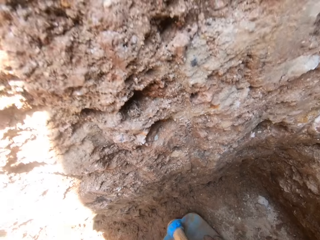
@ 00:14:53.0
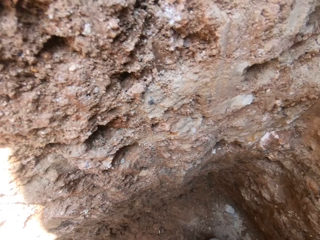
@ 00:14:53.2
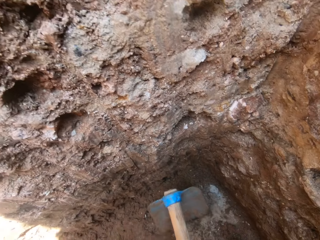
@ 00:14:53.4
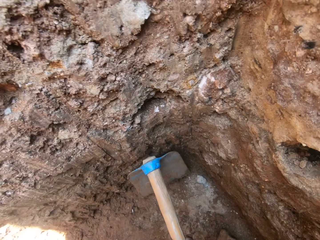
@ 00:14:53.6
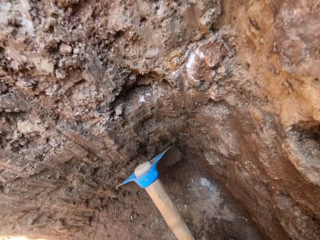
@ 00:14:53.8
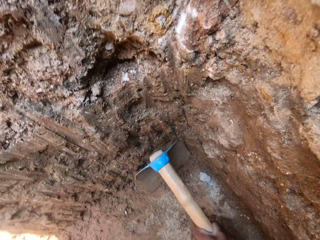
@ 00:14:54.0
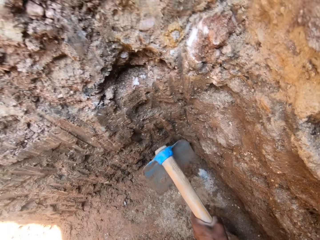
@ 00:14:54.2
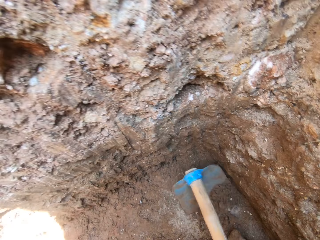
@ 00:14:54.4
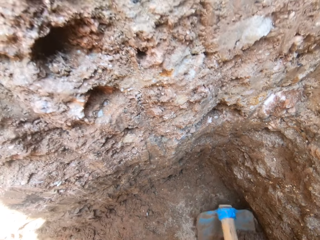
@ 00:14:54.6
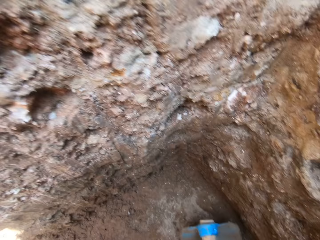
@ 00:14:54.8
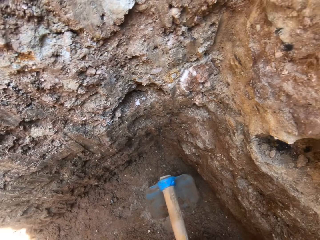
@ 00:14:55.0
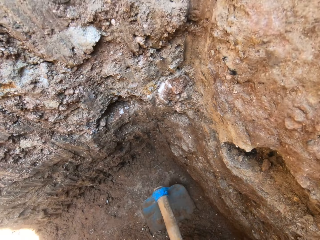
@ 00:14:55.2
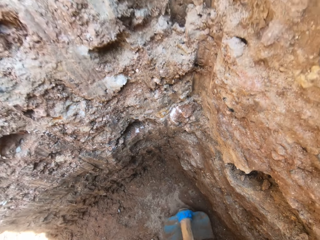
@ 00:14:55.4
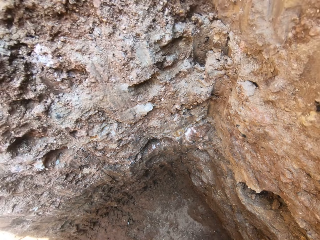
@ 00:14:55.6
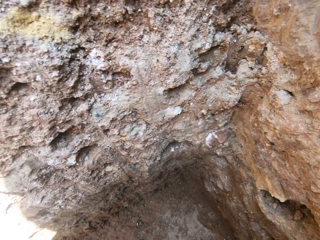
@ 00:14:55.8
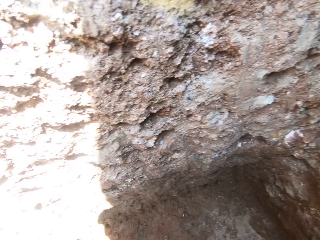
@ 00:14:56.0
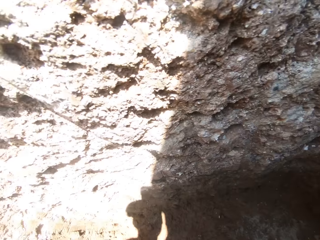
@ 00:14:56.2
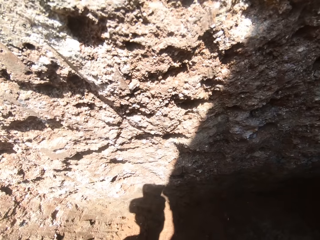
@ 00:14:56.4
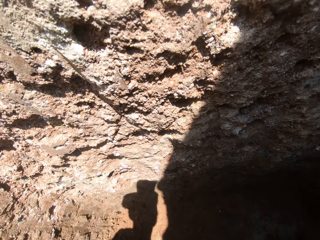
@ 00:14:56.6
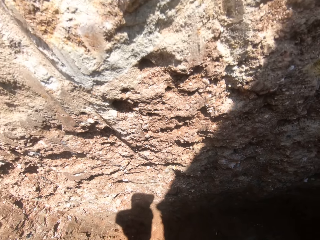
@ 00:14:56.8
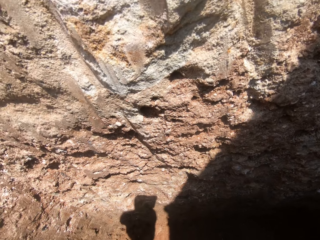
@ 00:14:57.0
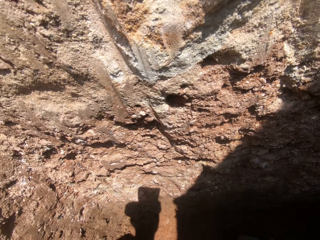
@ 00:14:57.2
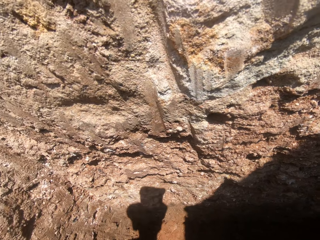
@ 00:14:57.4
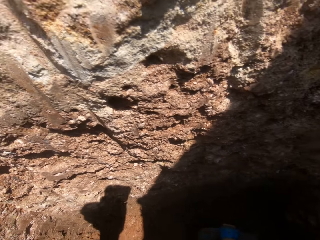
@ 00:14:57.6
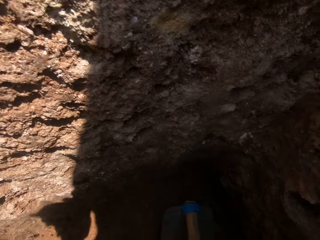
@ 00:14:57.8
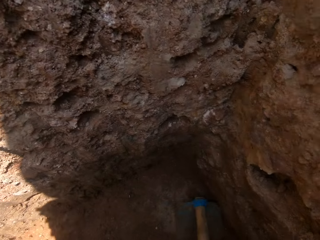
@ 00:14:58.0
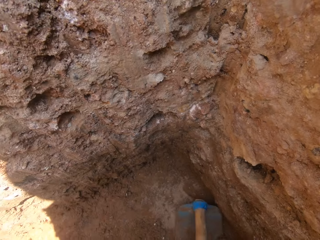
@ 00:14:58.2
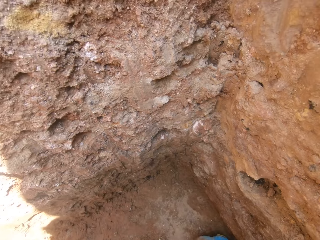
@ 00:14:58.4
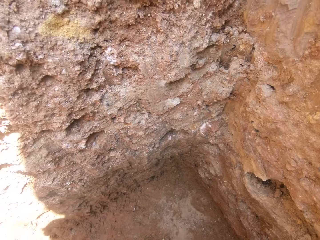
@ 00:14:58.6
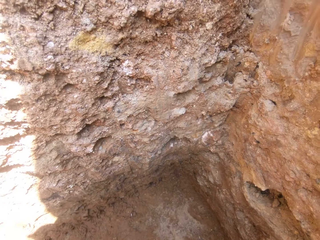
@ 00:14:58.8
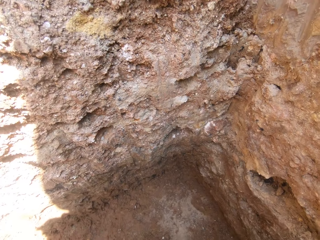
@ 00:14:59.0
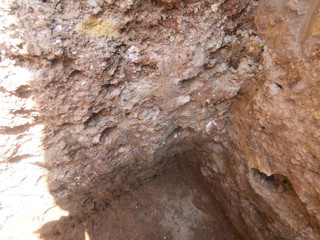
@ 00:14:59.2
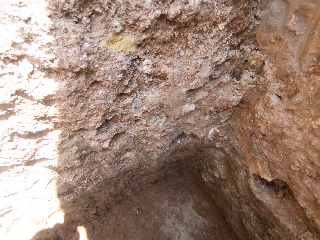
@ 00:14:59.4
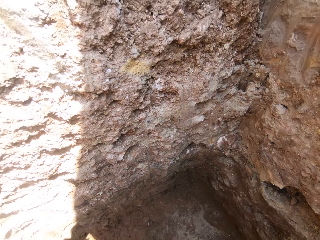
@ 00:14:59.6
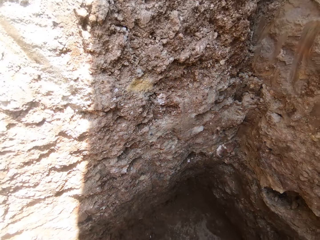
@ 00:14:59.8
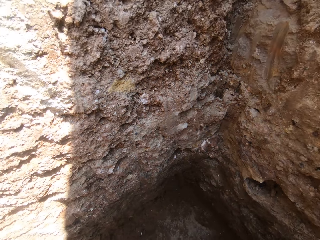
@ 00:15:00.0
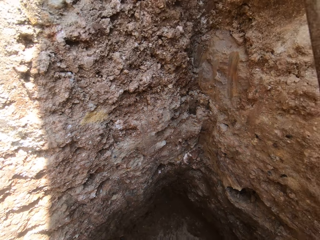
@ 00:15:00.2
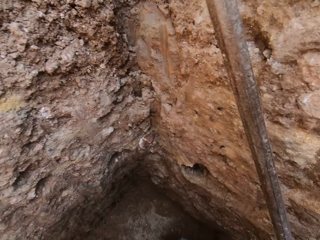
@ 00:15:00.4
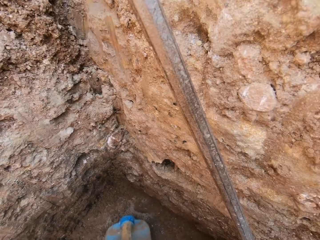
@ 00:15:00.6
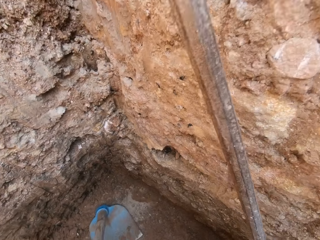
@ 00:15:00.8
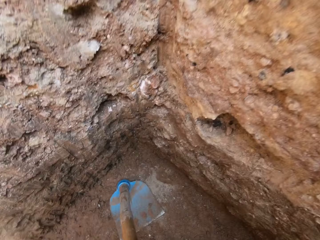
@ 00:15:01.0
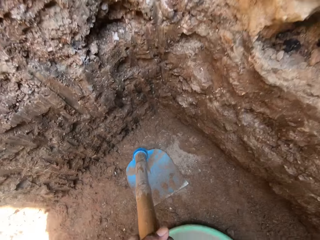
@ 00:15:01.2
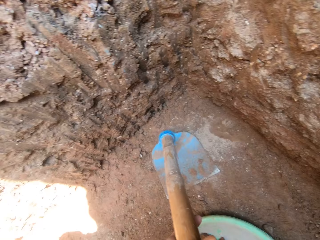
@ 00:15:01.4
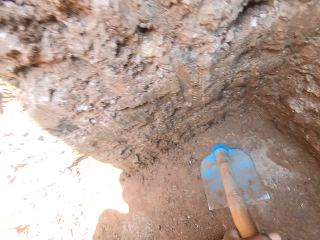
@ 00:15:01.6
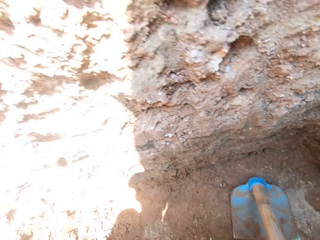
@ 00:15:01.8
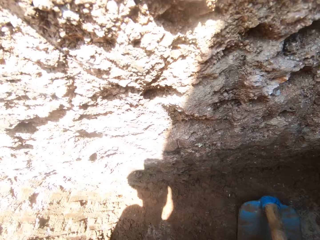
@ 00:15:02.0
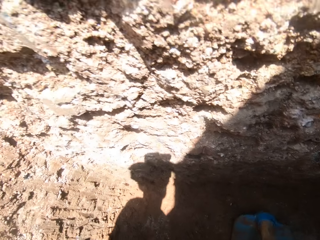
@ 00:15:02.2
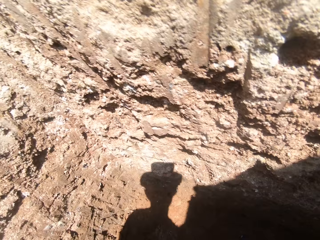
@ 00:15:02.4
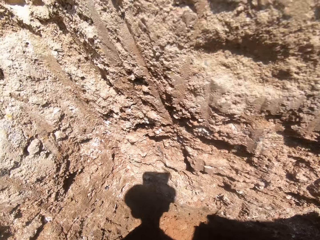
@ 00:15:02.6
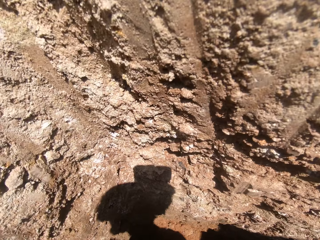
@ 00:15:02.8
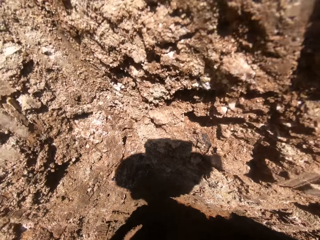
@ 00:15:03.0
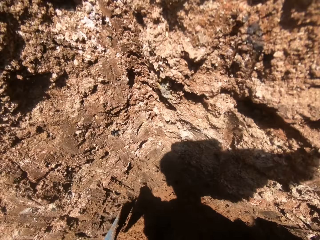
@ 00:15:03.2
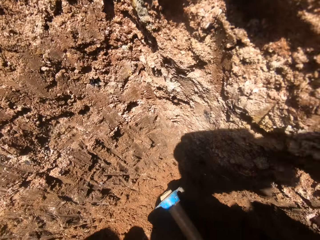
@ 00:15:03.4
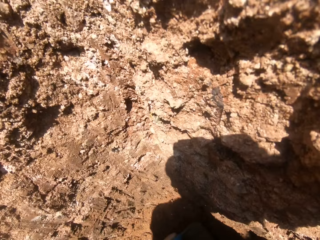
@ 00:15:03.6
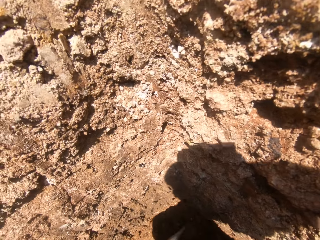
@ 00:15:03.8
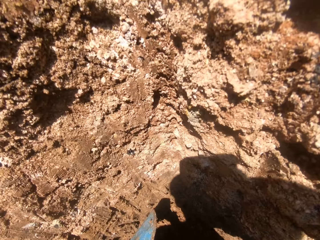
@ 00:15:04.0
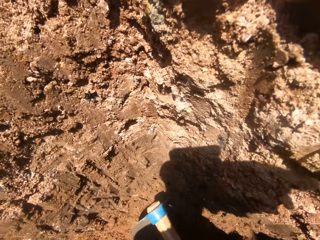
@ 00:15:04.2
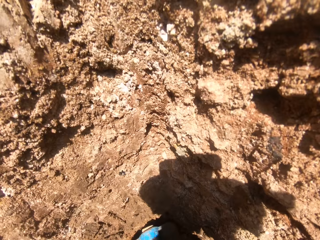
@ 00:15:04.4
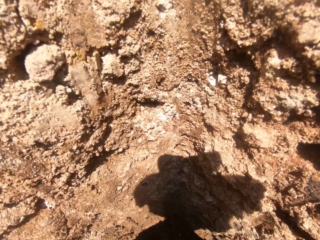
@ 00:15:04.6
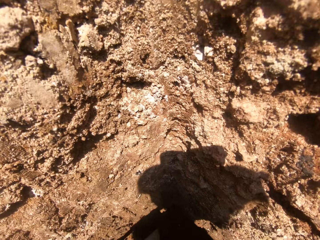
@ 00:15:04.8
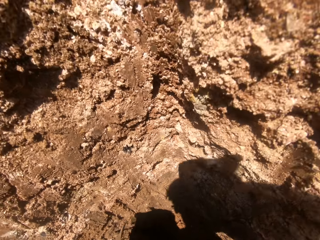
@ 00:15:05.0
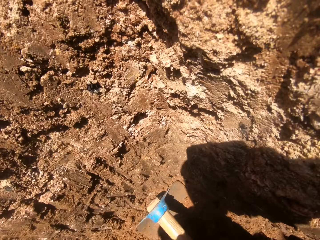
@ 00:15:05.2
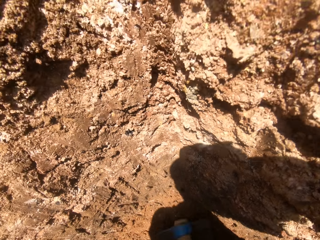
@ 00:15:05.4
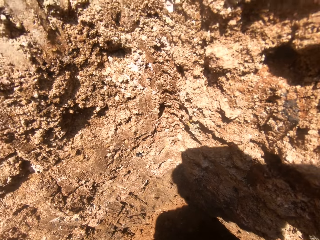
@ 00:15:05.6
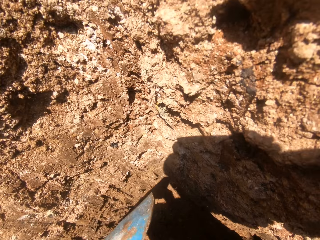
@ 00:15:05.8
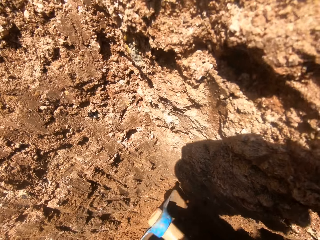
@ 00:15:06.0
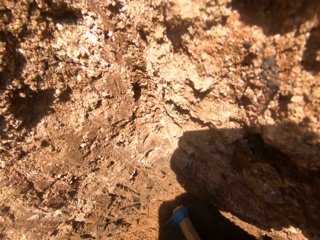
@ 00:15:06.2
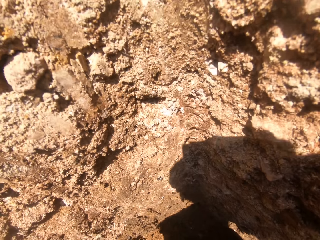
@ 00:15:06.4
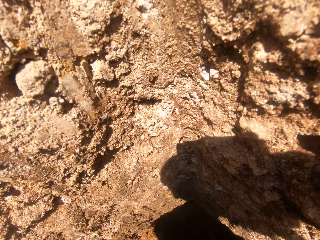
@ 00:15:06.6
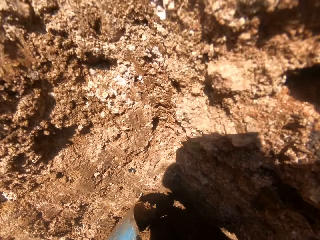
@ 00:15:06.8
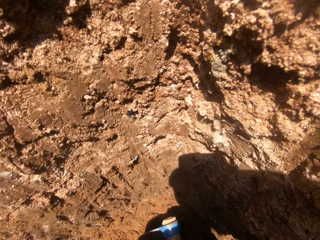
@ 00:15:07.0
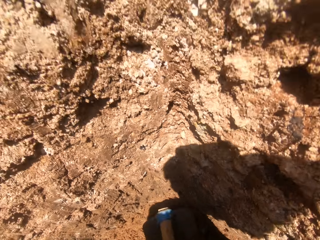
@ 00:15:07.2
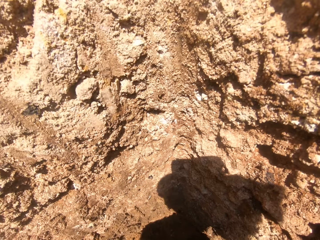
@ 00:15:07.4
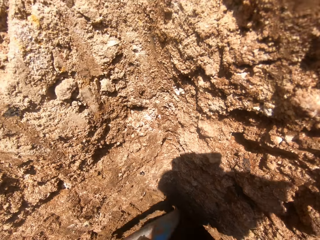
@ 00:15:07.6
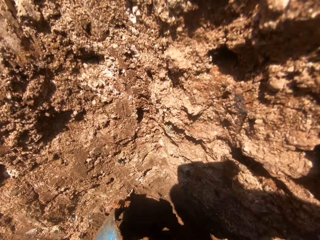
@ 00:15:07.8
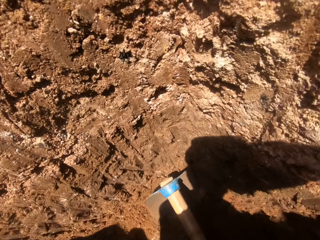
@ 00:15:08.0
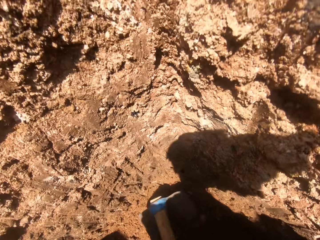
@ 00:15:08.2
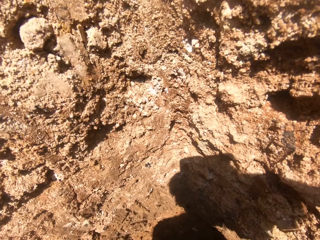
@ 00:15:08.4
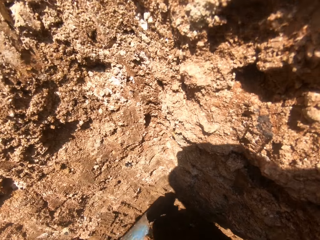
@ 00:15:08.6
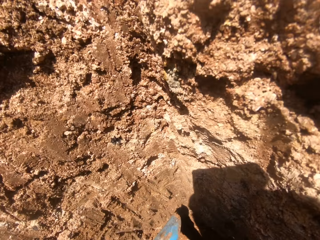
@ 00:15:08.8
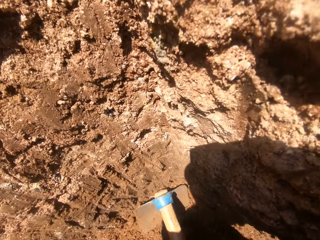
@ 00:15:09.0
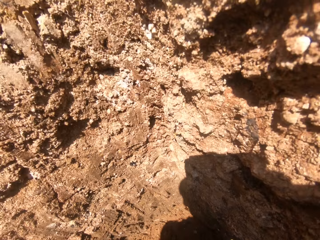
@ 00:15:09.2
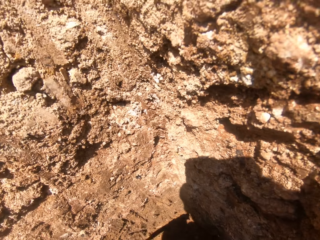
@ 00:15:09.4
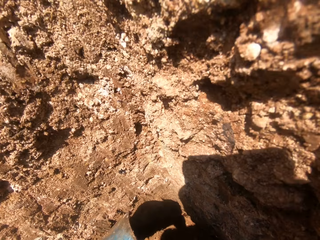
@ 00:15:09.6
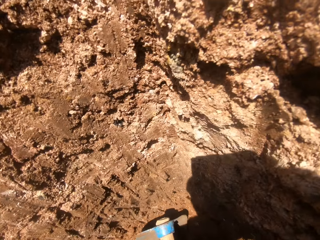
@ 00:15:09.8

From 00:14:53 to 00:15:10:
The camera wearer collects sand in the hole with a hoe. They dig in the hole with the hoe.

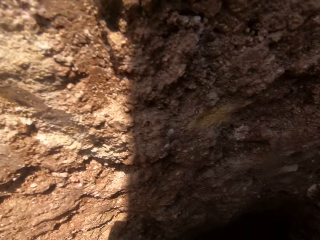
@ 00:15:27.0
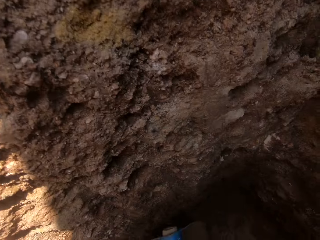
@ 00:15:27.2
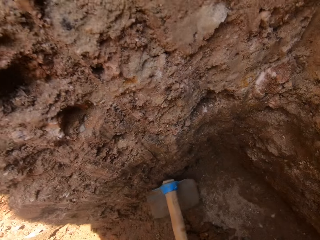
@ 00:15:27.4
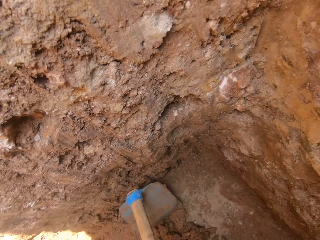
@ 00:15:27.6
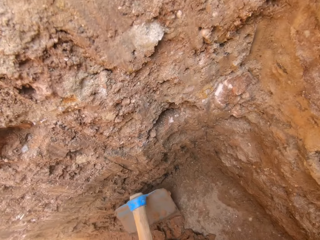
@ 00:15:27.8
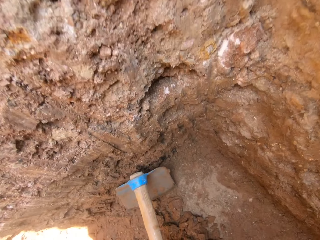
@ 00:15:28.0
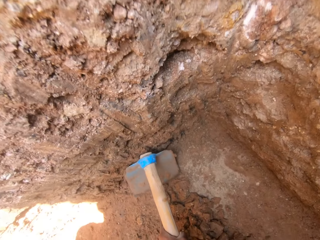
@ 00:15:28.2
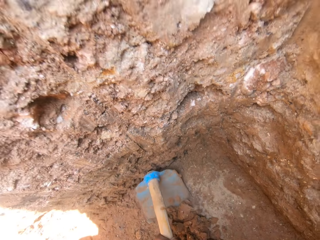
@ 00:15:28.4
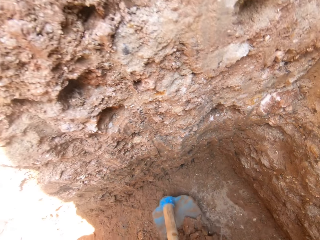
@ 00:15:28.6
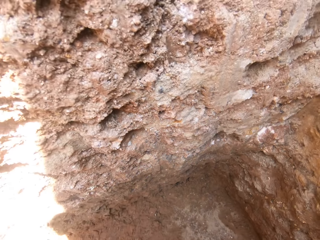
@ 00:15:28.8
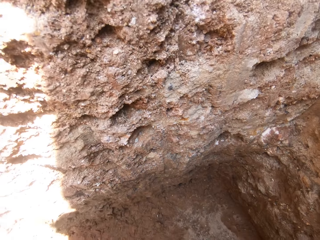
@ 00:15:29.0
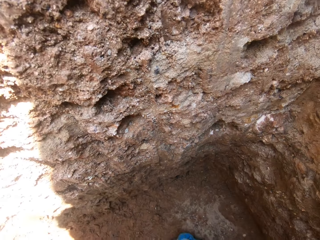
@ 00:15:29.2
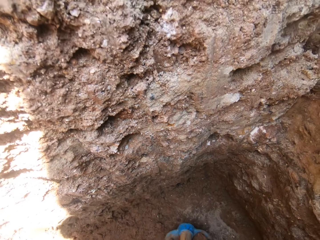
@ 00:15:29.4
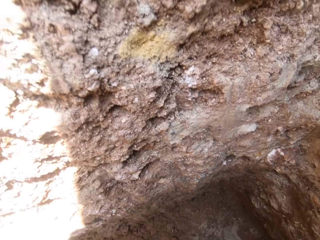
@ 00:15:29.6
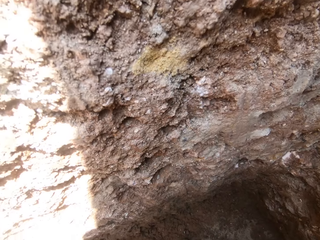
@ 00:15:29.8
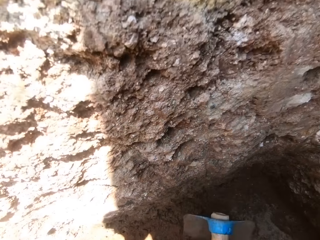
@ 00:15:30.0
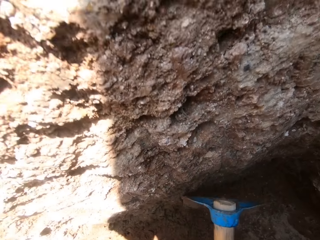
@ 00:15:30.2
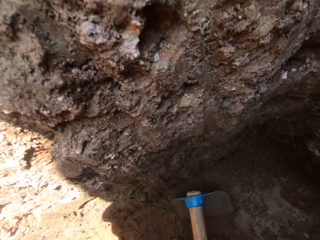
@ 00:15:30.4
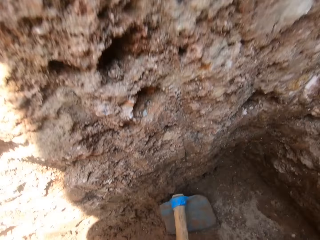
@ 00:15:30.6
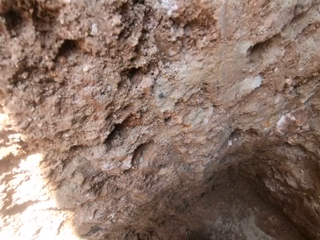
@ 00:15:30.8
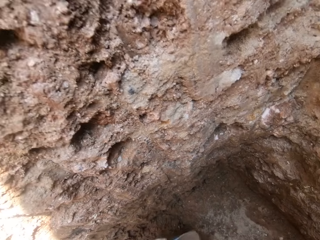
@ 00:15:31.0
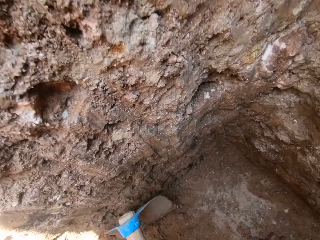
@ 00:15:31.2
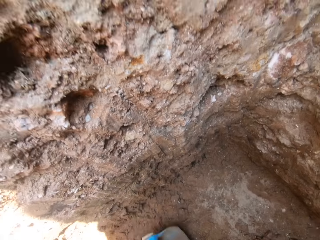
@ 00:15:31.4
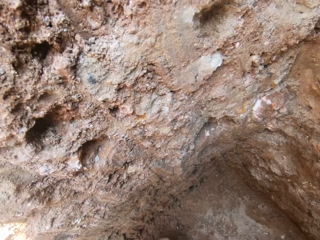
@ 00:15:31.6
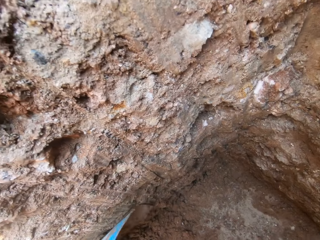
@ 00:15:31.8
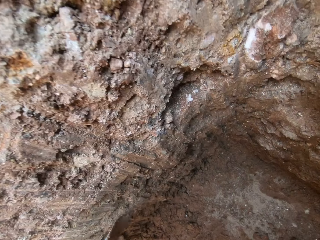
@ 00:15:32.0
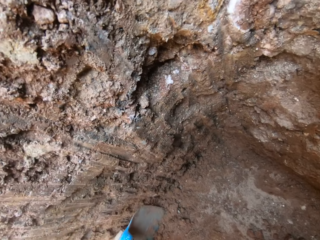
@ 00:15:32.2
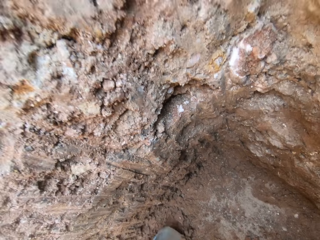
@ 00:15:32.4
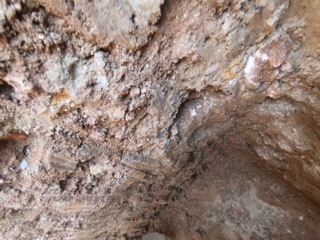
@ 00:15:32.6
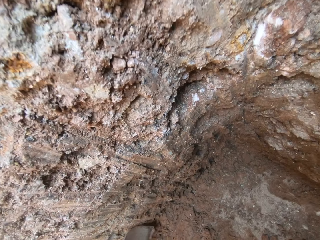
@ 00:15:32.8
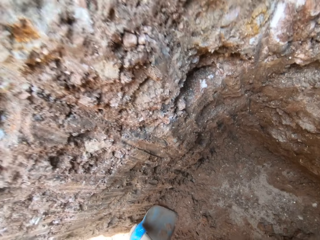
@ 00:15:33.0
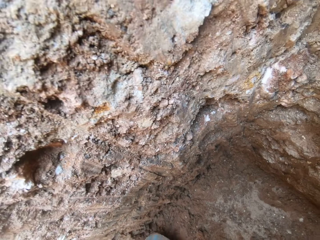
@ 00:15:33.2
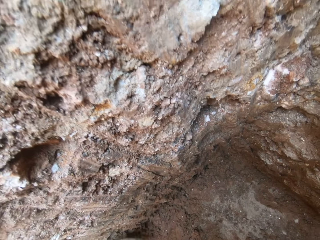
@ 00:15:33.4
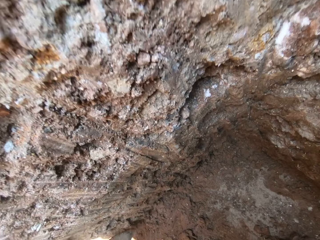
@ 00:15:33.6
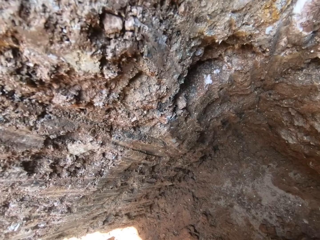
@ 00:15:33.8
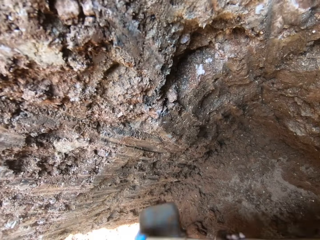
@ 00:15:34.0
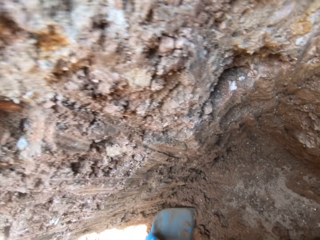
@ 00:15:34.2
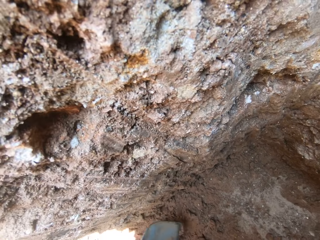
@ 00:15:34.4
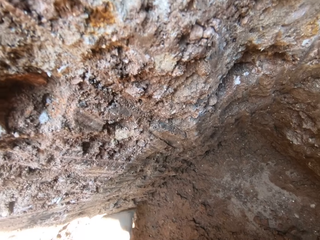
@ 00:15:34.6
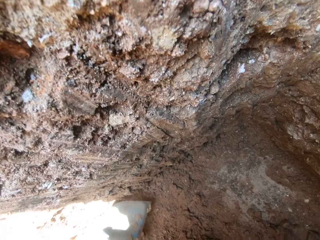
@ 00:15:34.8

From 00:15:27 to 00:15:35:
The camera wearer scoops sand with a hoe in the hole. They collect sand in the hole with the hoe.
